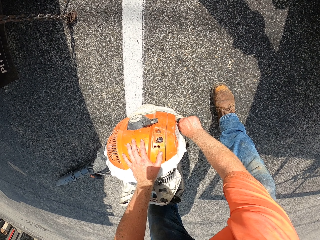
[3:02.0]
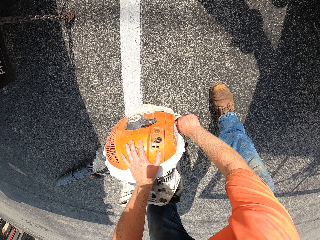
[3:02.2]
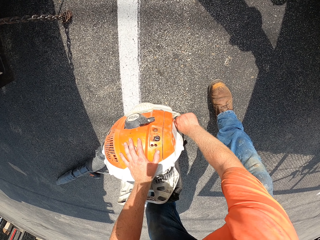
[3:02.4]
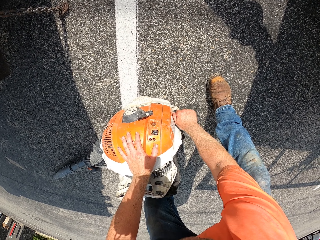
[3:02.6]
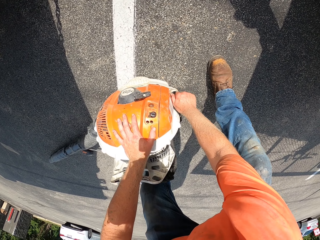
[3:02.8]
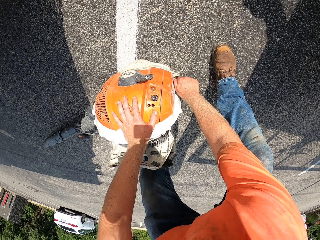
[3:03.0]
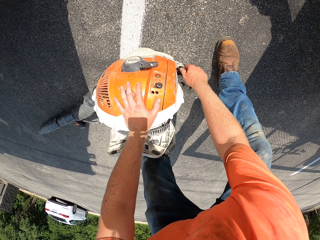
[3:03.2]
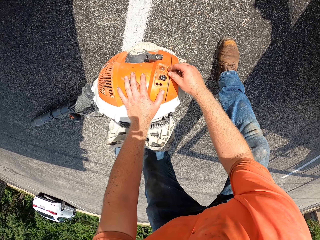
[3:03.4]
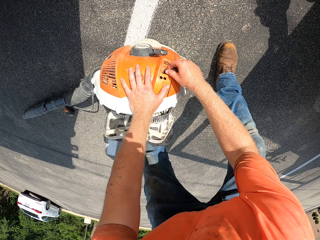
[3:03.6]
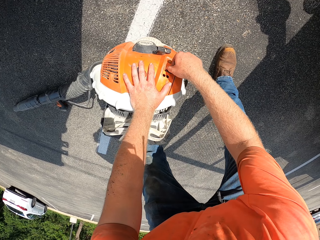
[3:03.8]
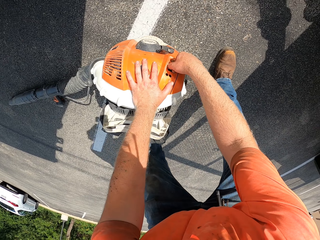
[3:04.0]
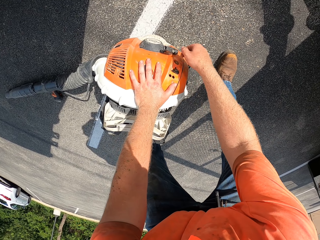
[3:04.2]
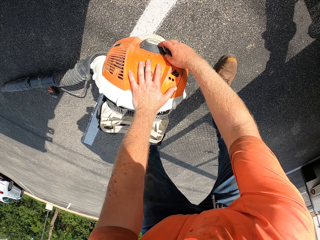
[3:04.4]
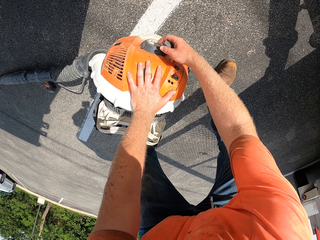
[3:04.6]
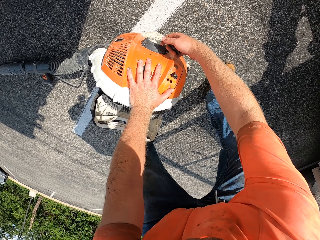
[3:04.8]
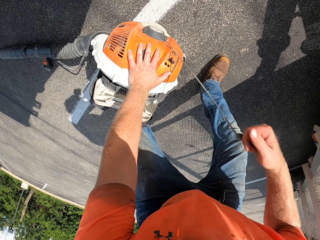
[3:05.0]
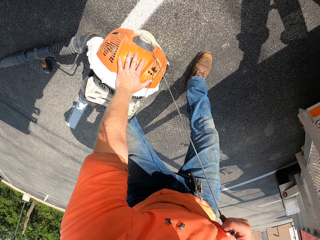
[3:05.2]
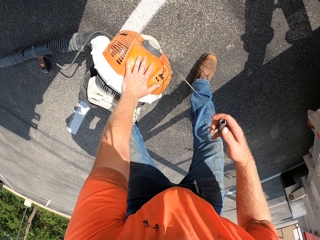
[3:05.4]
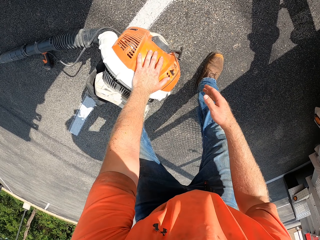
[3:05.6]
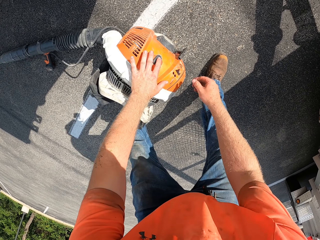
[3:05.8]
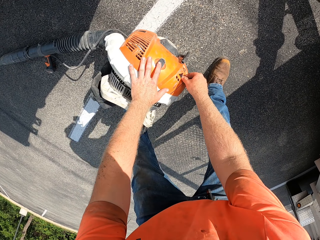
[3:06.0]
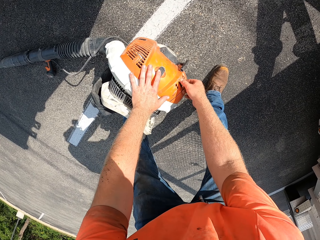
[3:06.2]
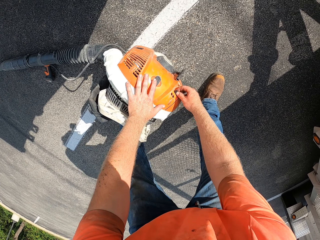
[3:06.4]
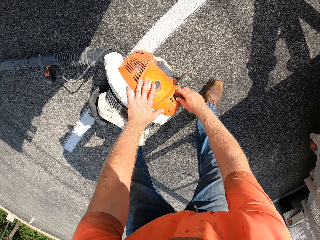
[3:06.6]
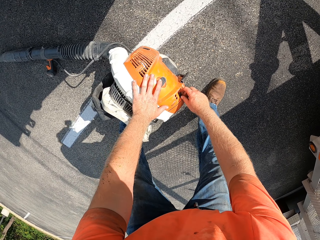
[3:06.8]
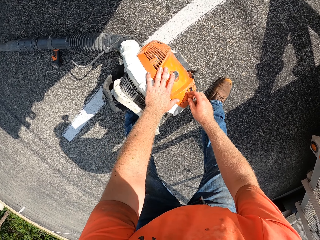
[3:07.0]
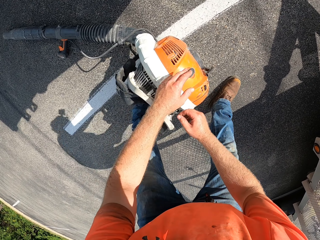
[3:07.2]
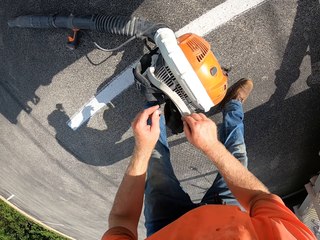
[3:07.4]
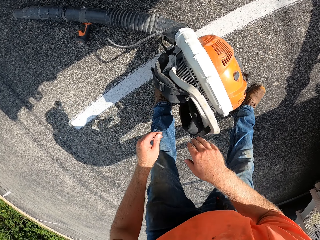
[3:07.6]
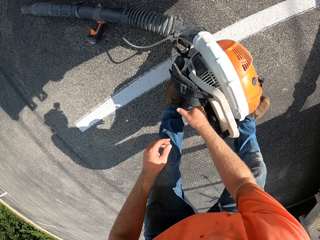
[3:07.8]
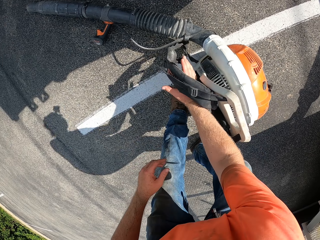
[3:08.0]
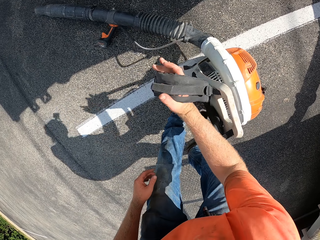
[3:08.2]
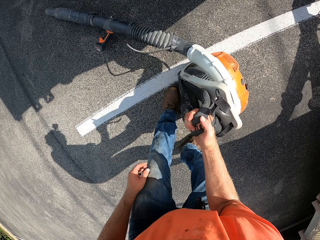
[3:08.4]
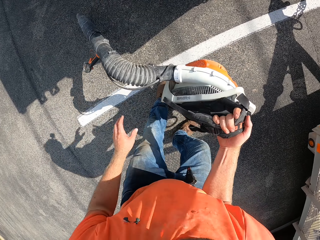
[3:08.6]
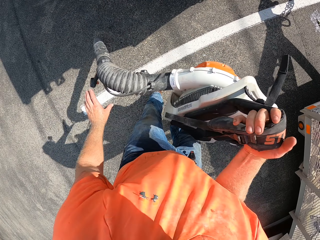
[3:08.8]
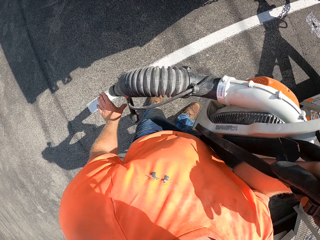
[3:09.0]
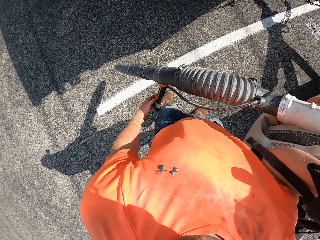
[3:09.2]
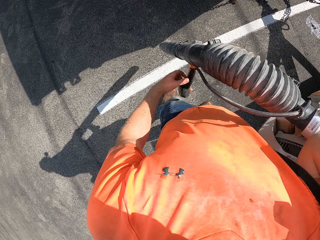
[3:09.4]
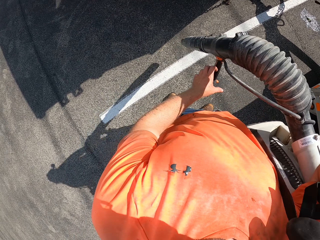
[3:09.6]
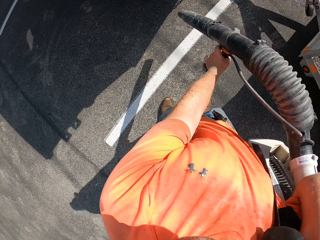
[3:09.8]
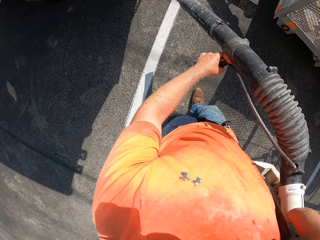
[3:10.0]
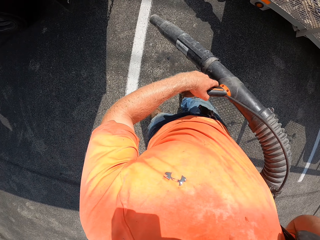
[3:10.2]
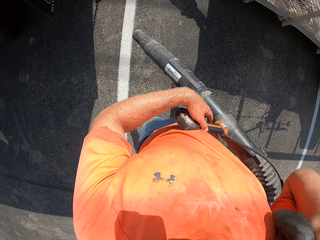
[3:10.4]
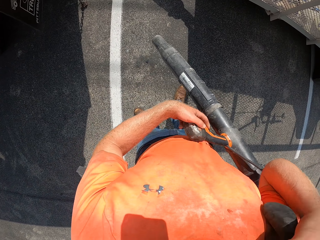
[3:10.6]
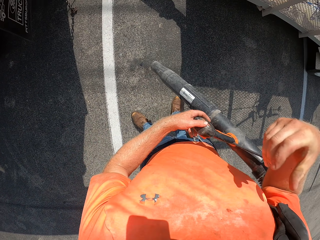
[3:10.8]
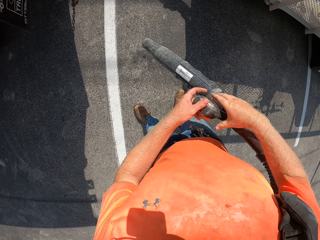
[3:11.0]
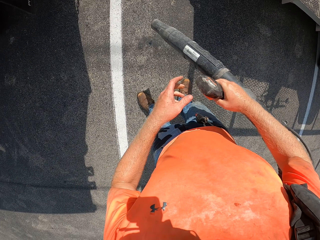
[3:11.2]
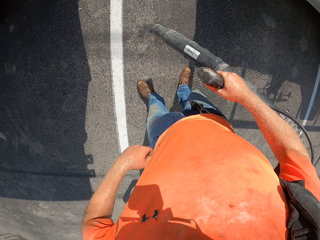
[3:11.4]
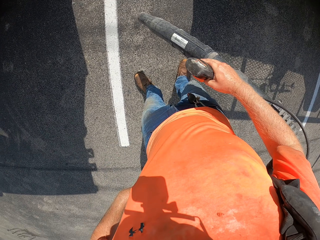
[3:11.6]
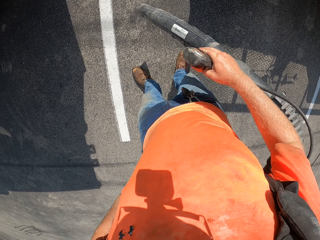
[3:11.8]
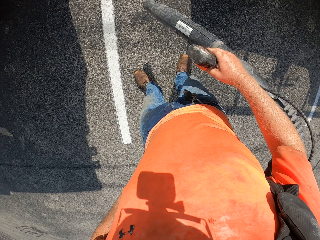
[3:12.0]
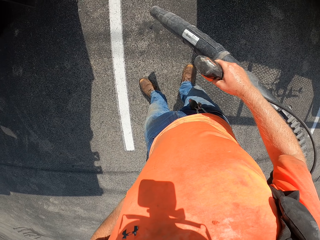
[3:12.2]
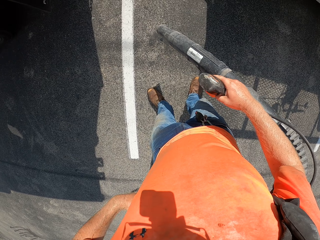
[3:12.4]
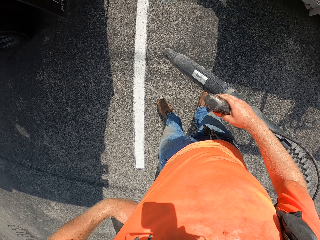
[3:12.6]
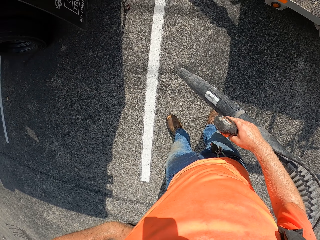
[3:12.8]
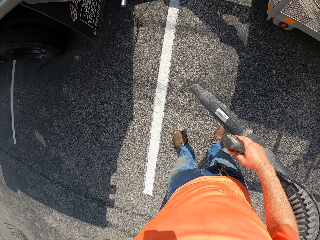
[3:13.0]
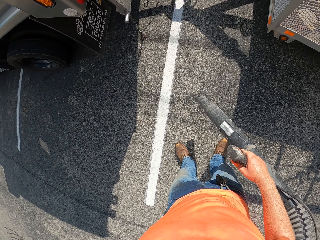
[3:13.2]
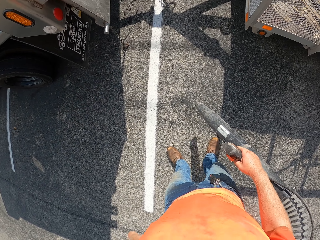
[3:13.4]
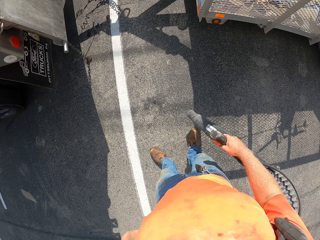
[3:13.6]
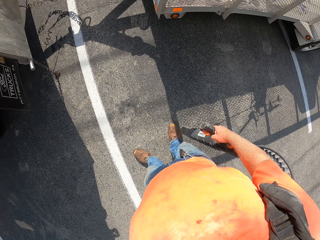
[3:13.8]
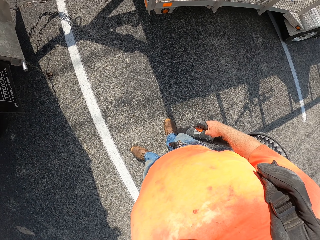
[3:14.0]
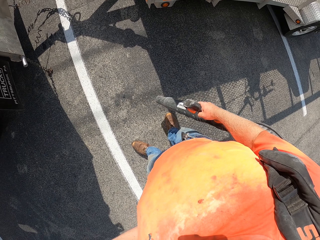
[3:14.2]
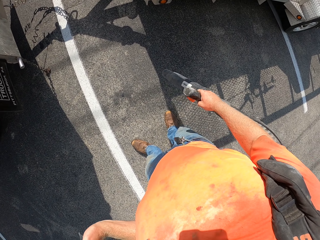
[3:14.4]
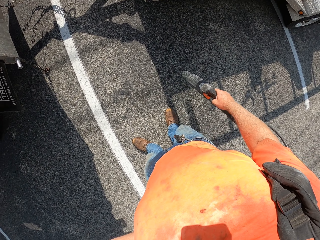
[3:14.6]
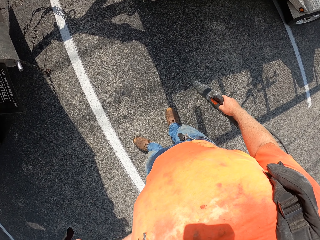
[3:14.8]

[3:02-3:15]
The camera wearer turns a knob on the backpack leafblower with his right hand. He holds the backpack leafblower's starter with his right hand. He pulls the backpack leafblower's starter with his right hand. He starts the blower. He turns the knob with his right hand. He picks up the backpack leafblower on the ground with his right hand. He puts the blower on his back. He holds the nozzle holder of the backpack leafblower with his left hand. He passes the nozzle holder of the backpack leafblower from his left hand to his right hand.

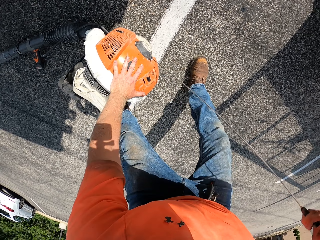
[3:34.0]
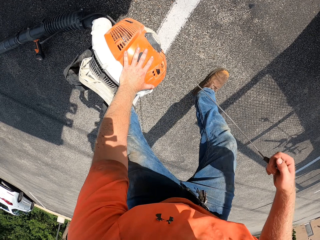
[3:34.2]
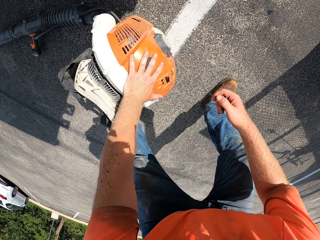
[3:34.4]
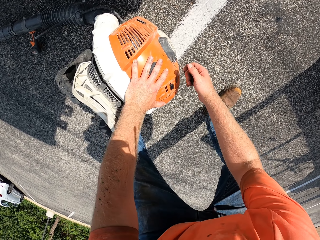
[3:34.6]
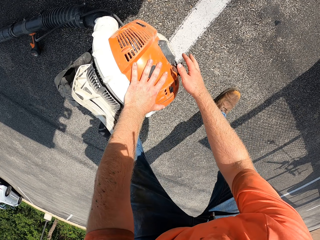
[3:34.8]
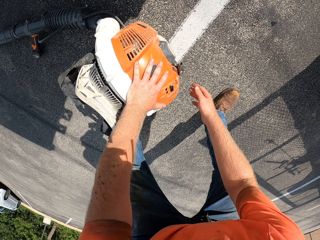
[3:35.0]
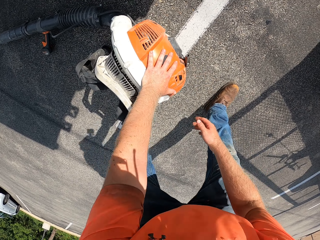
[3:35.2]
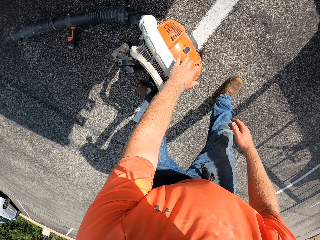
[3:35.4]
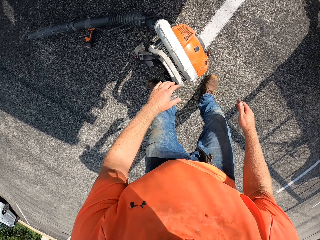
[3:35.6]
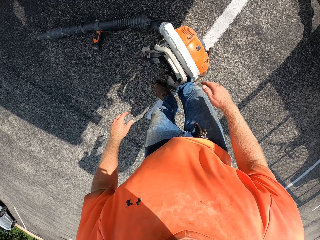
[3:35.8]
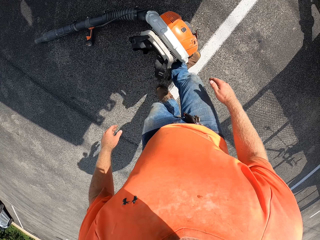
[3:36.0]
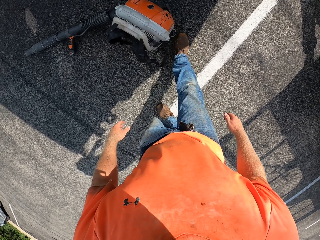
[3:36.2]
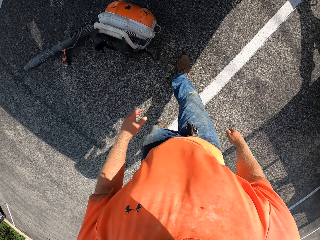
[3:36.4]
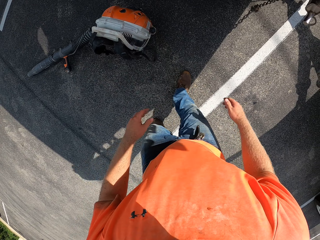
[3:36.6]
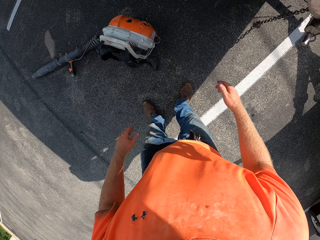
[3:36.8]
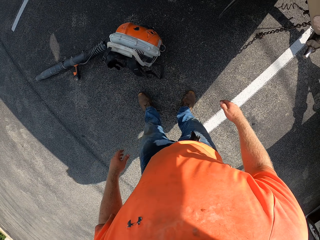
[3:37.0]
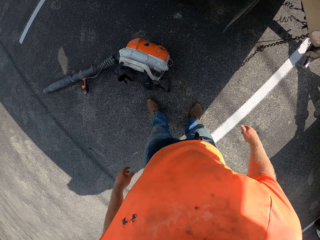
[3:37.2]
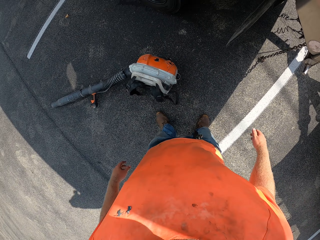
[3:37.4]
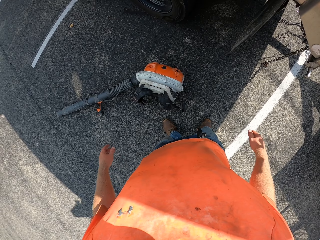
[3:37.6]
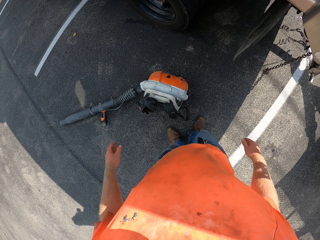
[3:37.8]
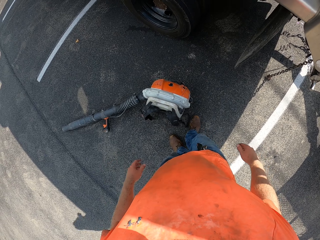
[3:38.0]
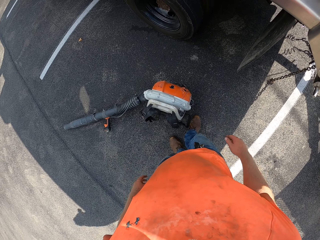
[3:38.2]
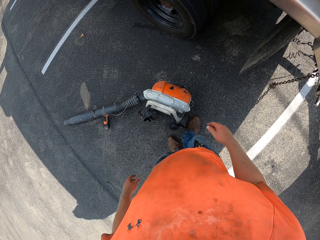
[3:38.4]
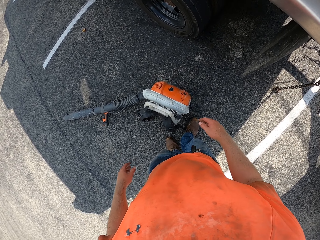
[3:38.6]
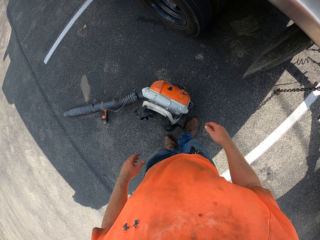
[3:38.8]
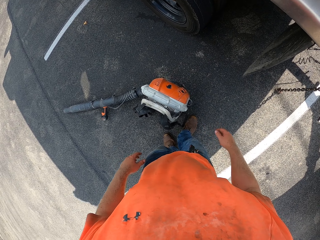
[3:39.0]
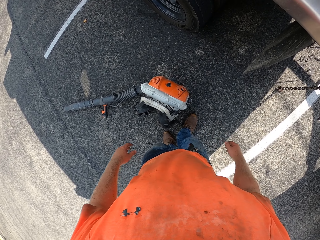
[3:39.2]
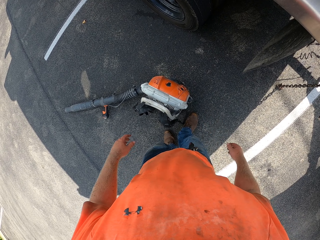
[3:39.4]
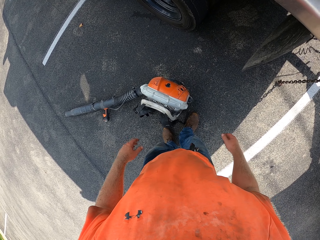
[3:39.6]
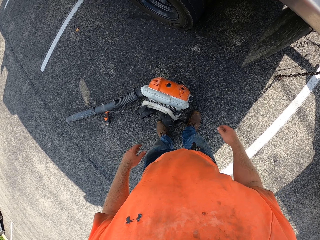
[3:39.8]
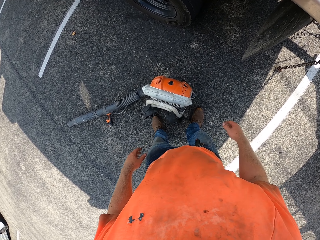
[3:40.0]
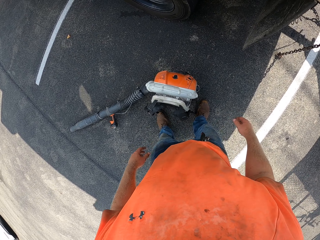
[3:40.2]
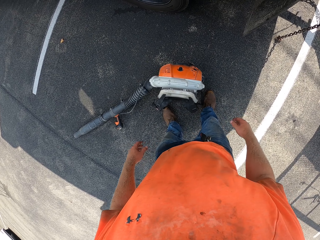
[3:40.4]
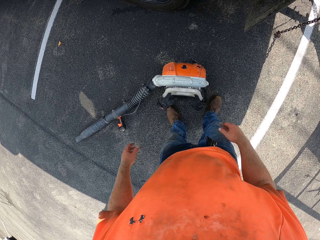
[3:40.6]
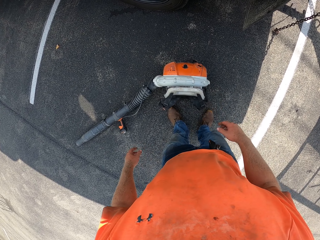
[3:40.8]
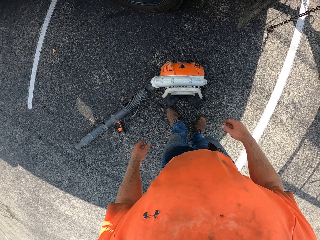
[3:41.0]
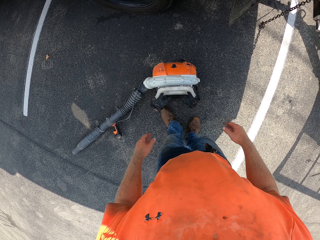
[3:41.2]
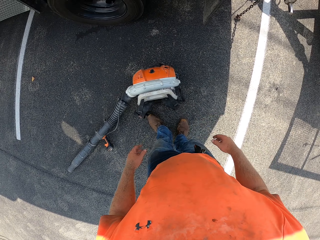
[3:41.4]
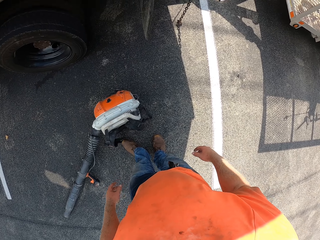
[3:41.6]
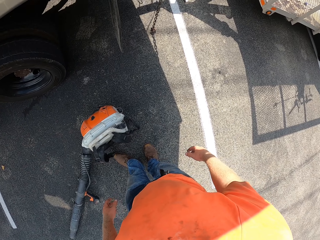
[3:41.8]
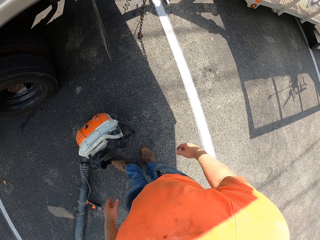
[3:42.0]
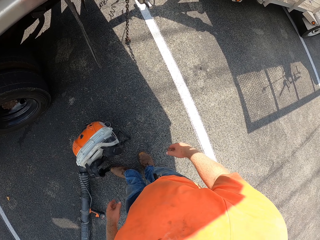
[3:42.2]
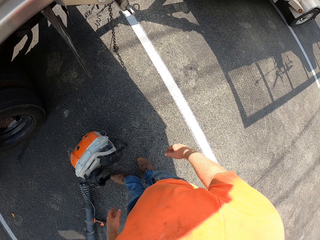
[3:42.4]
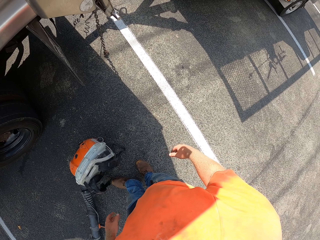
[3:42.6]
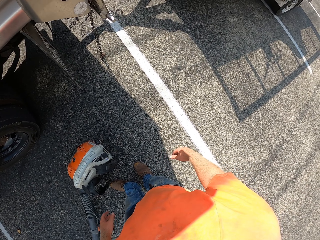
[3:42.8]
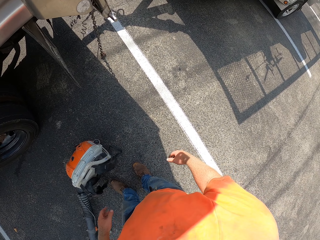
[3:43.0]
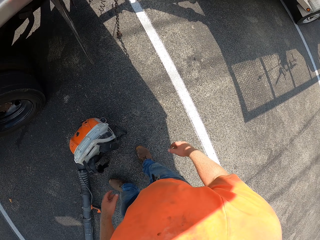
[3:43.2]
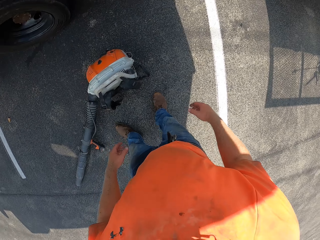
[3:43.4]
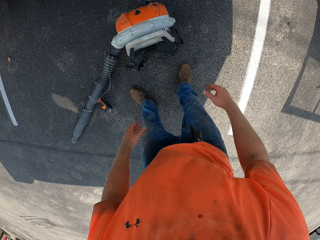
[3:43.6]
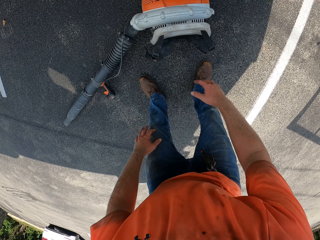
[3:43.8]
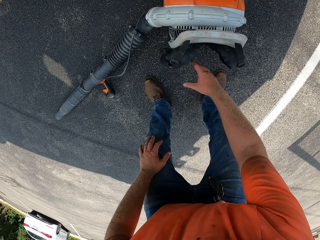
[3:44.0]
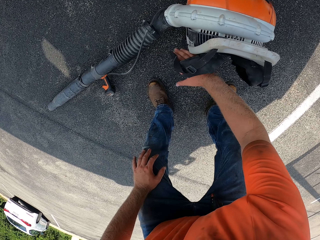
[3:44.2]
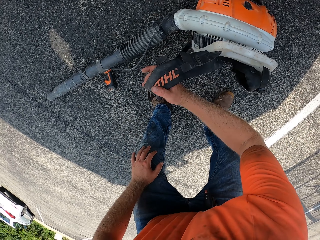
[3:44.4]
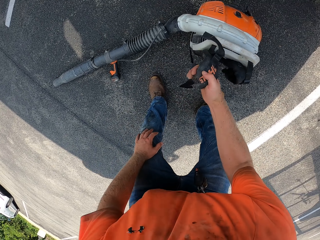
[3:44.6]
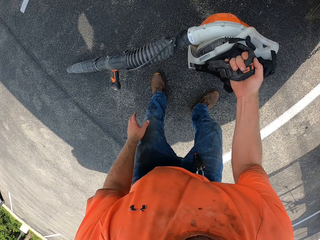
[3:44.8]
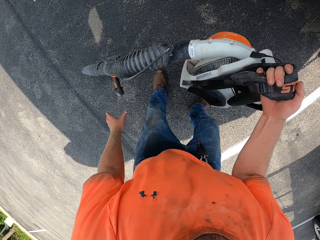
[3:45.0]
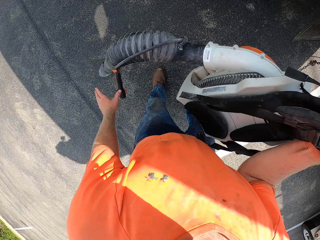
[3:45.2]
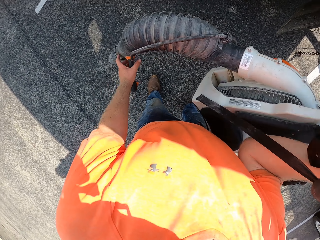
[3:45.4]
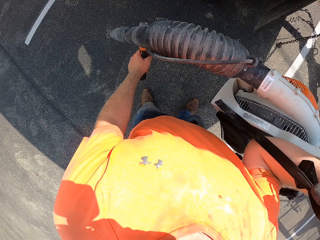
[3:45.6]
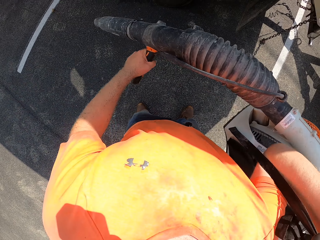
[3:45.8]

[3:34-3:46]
The camera wearer pulls the backpack leafblower's starter with his right hand. He starts the blower. He kicks the backpack leafblower with his right leg. He pushes the blower with his legs. He stares at the vehicle. He picks up the backpack leafblower on the ground with both hands. He holds the nozzle holder of the backpack leafblower with his left hand.
